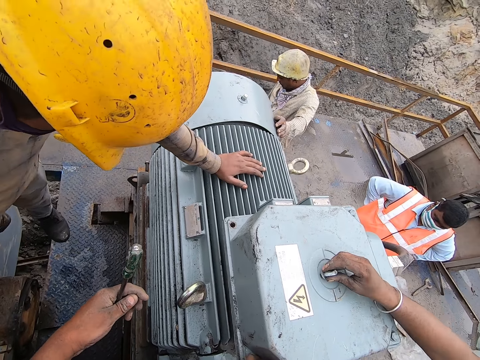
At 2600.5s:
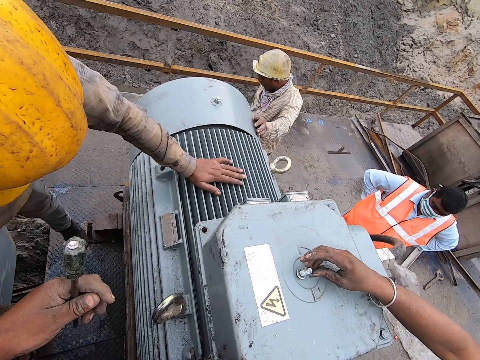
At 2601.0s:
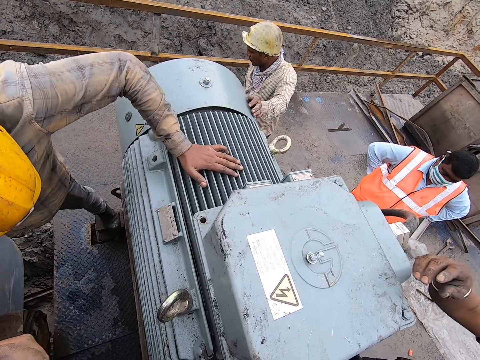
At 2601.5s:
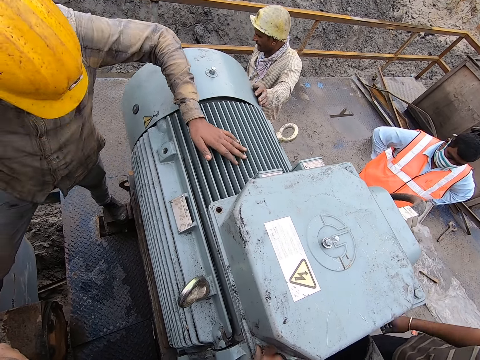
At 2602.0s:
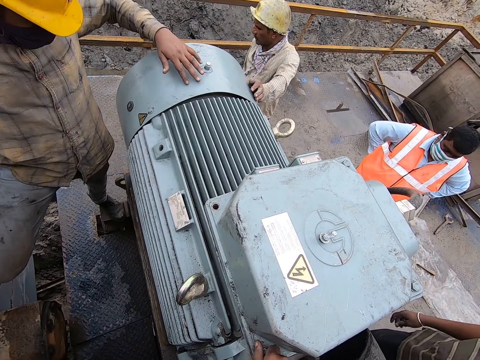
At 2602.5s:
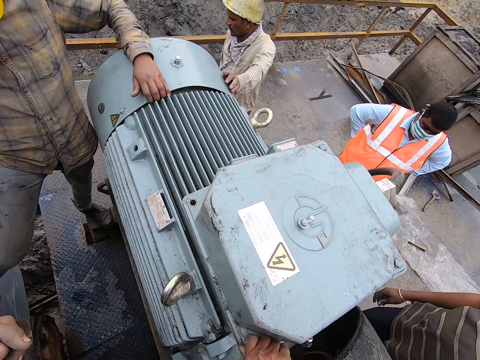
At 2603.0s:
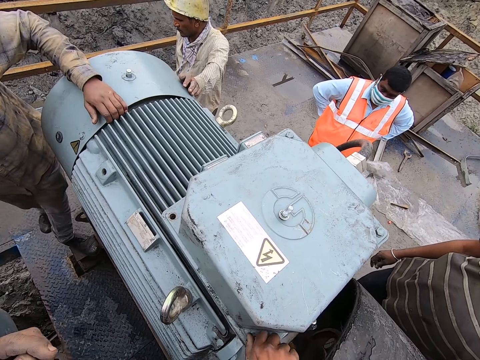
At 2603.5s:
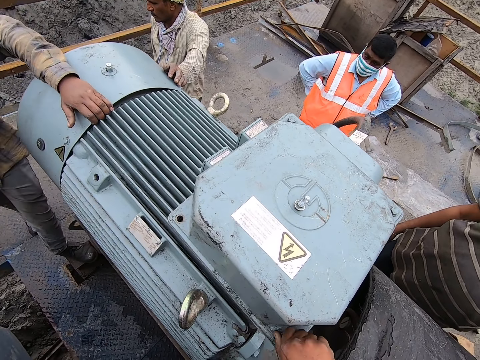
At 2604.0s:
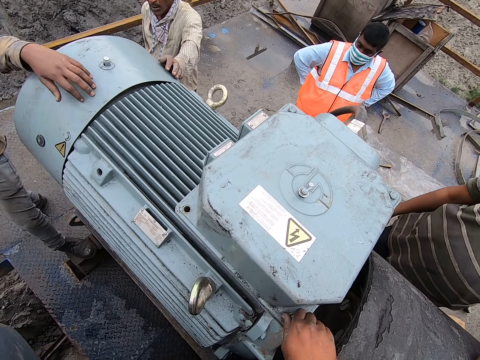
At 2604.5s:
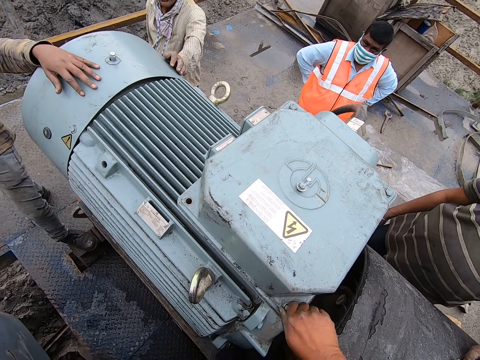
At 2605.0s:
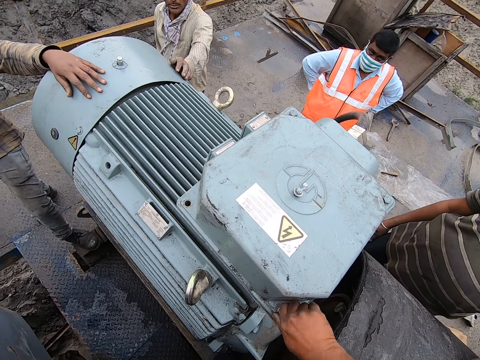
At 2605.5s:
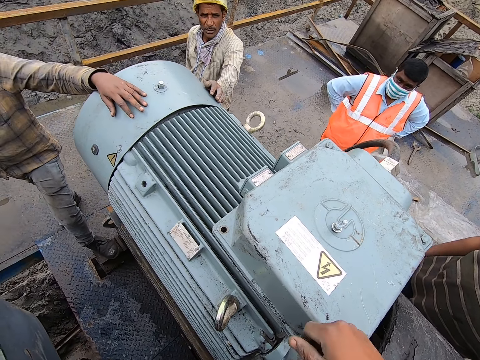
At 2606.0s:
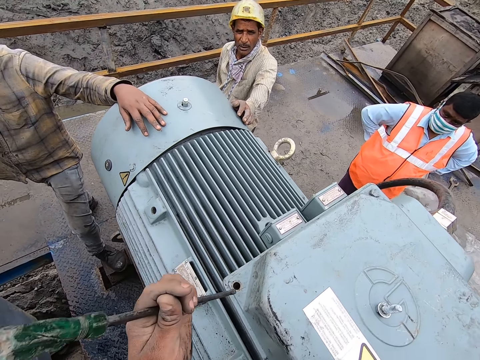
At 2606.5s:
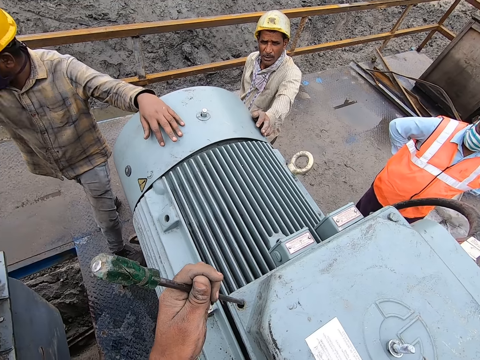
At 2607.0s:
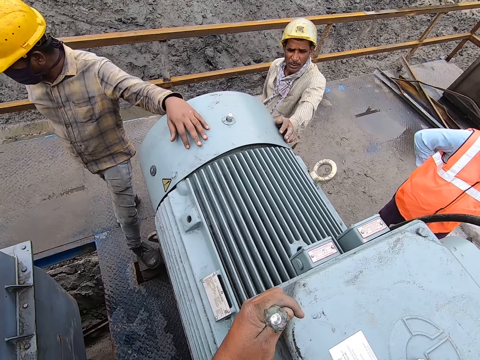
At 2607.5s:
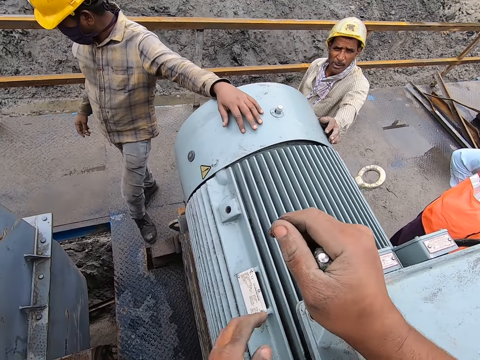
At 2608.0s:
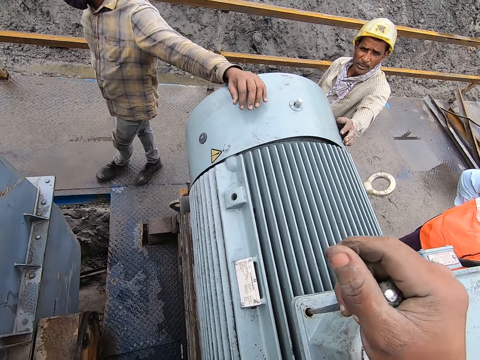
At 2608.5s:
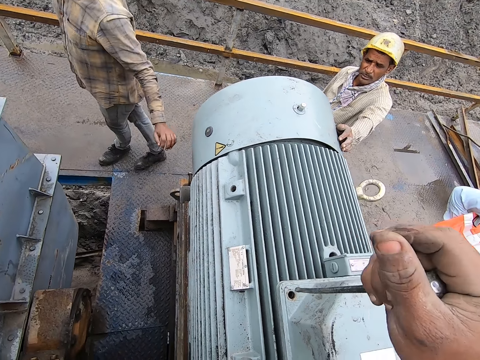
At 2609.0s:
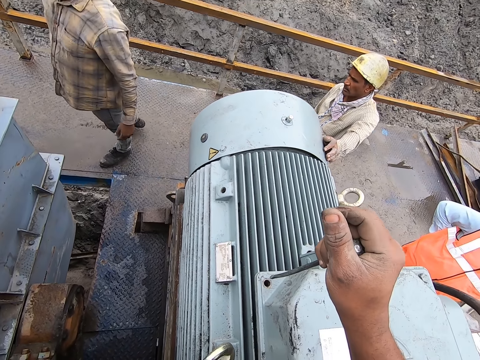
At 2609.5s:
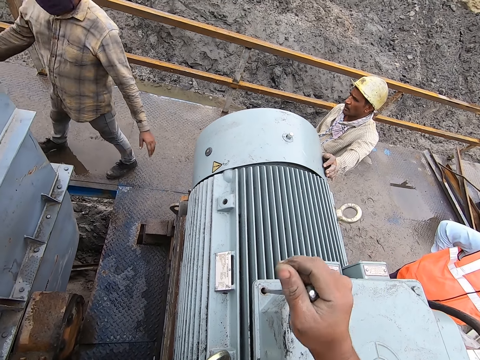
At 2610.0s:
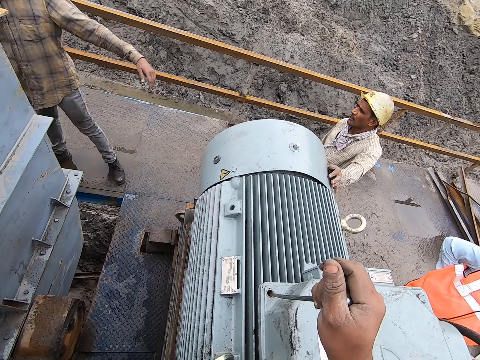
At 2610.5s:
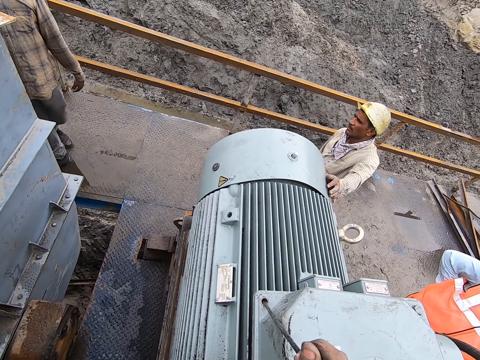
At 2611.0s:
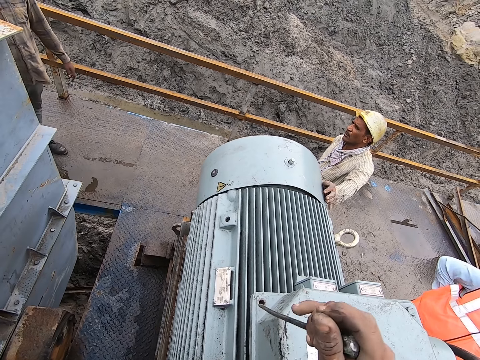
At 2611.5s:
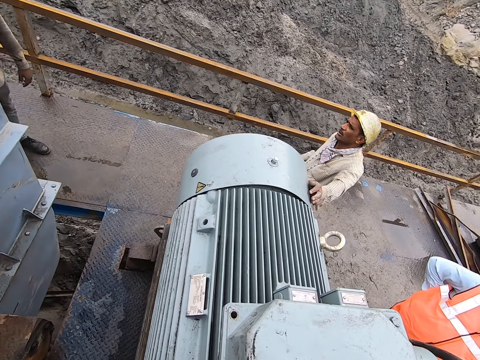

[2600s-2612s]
A man puts a bolt on the machine. The camera wearer tightens a bolt. They insert the screwdriver in the bolt hole.

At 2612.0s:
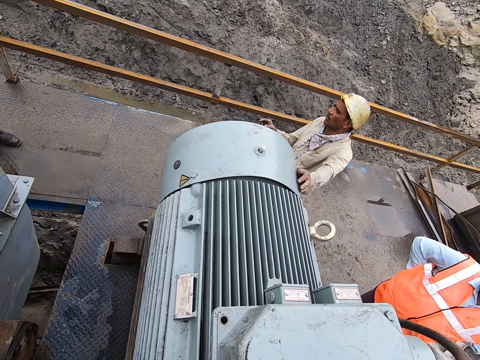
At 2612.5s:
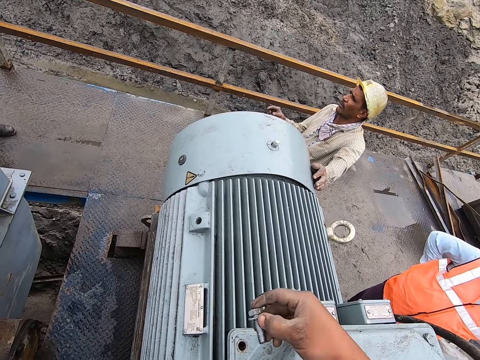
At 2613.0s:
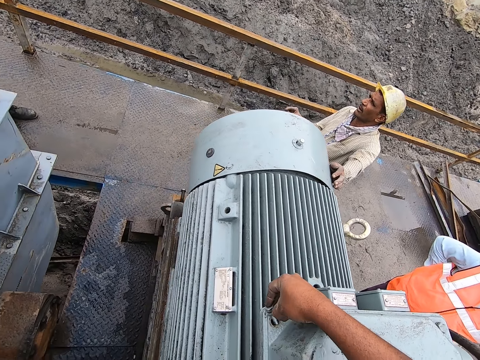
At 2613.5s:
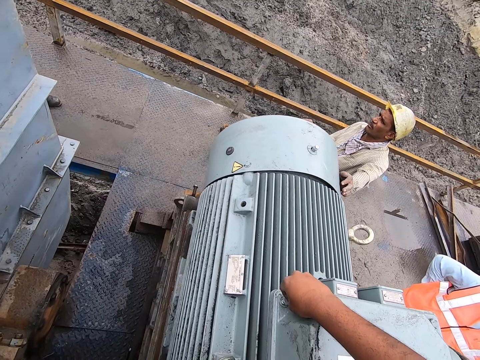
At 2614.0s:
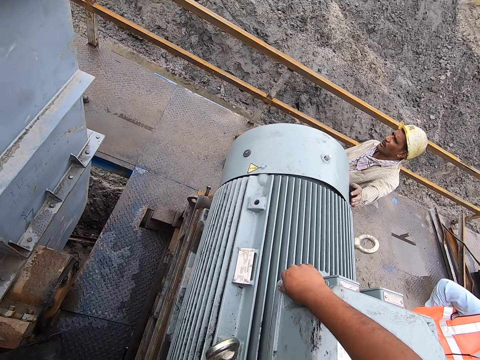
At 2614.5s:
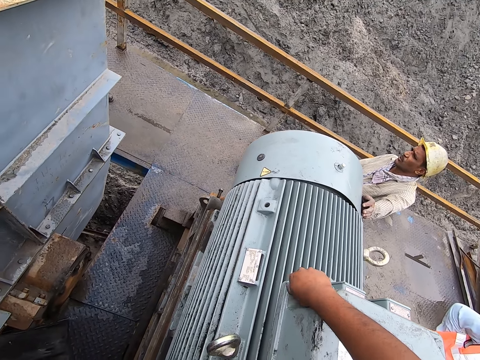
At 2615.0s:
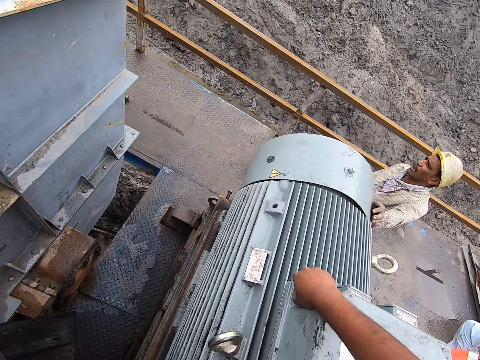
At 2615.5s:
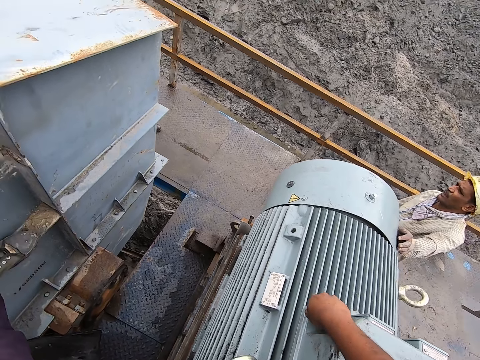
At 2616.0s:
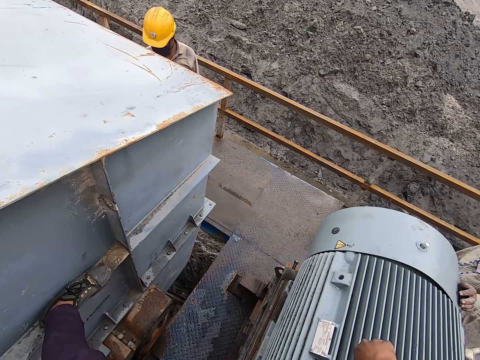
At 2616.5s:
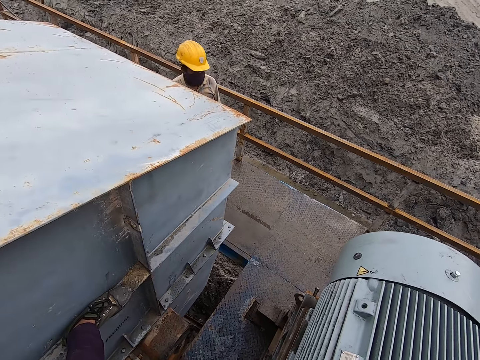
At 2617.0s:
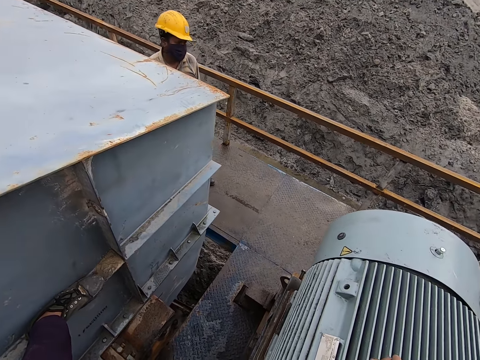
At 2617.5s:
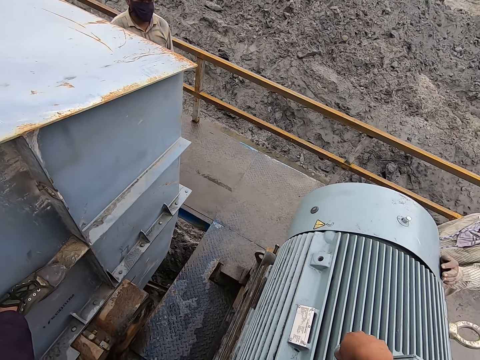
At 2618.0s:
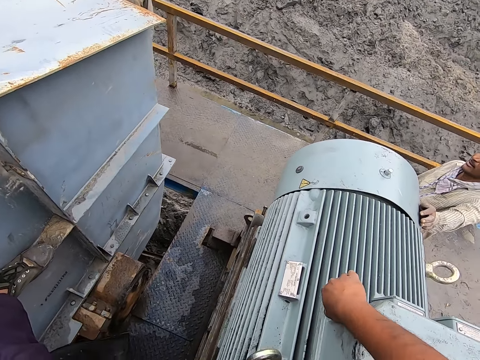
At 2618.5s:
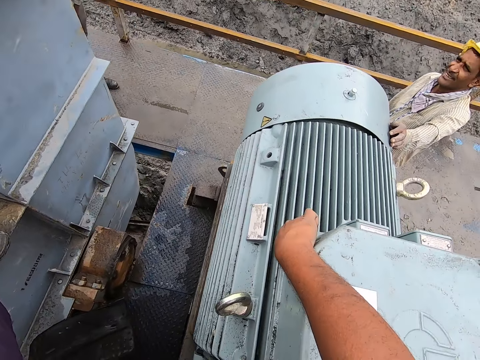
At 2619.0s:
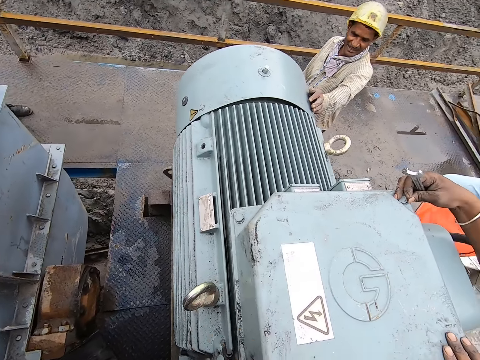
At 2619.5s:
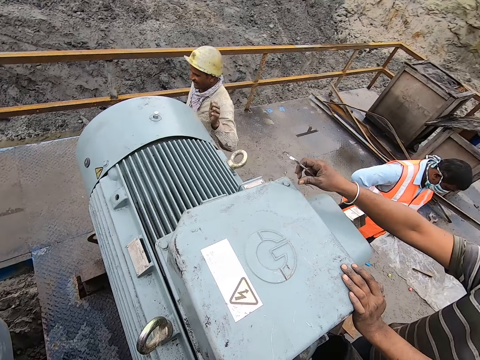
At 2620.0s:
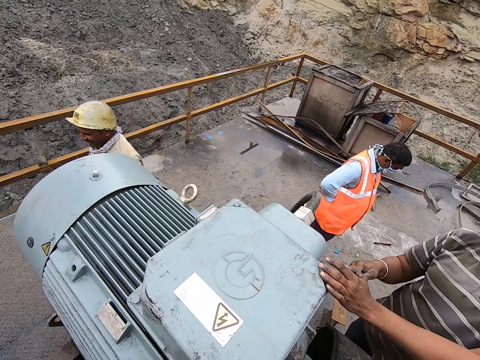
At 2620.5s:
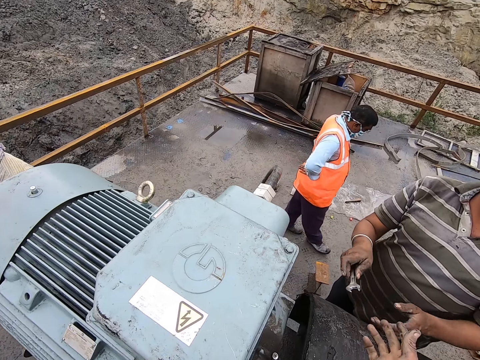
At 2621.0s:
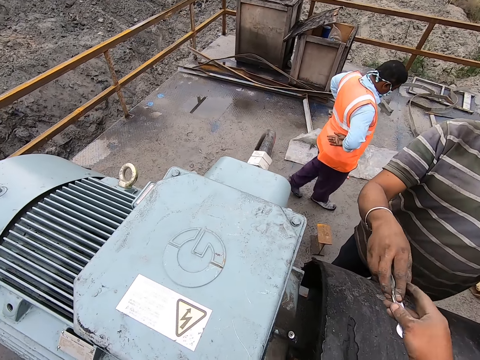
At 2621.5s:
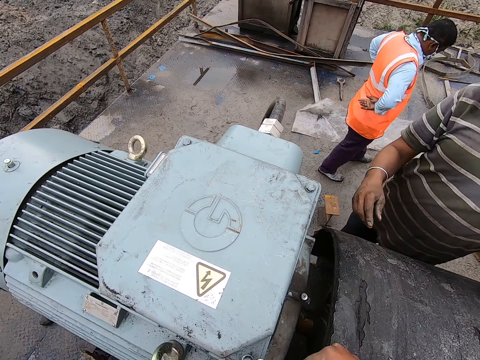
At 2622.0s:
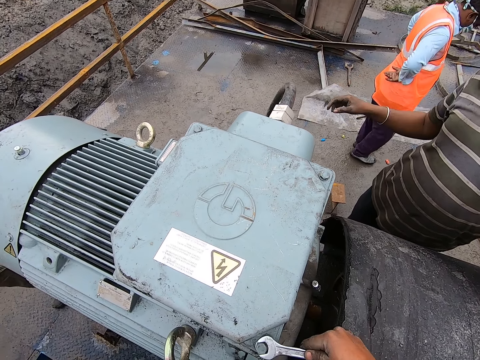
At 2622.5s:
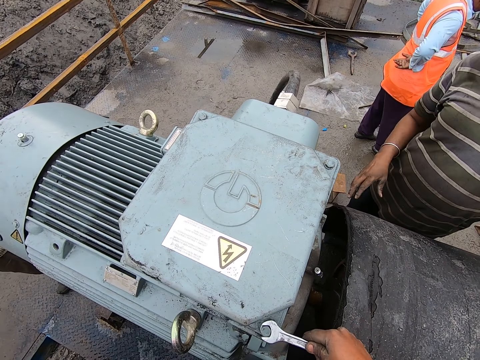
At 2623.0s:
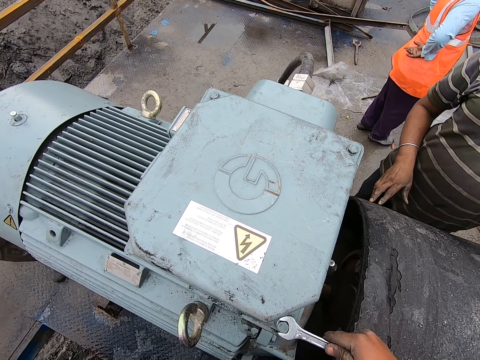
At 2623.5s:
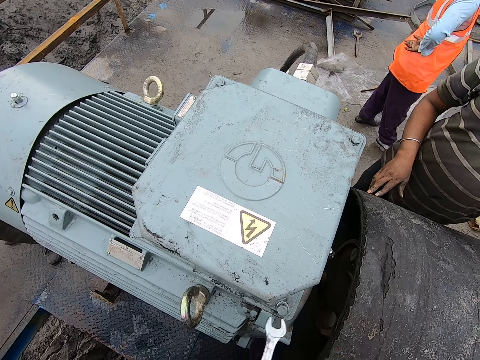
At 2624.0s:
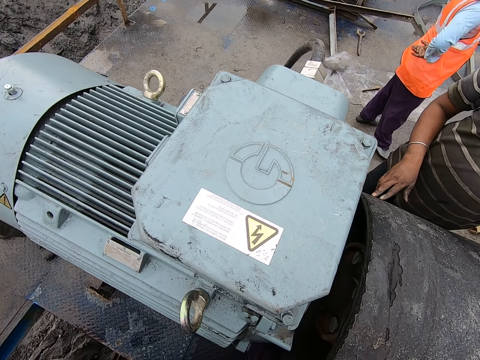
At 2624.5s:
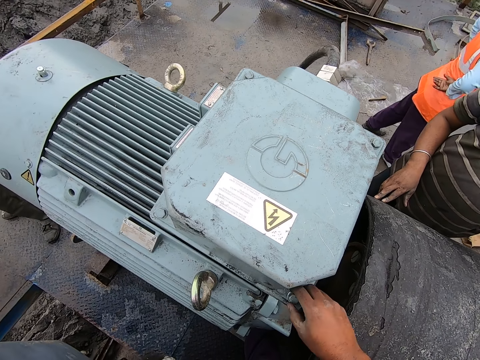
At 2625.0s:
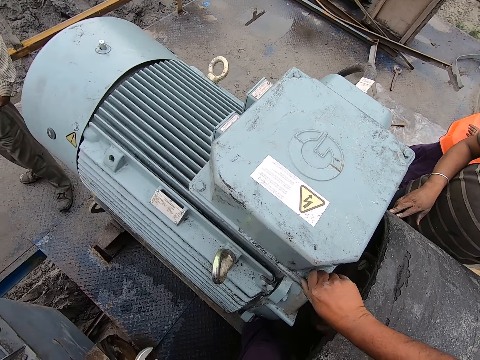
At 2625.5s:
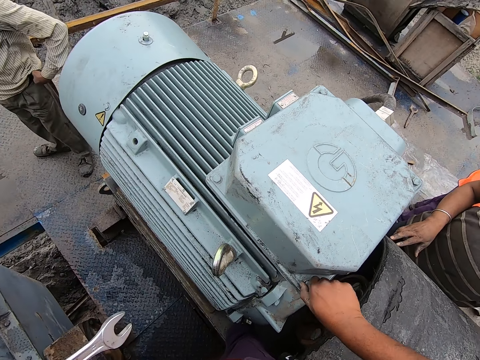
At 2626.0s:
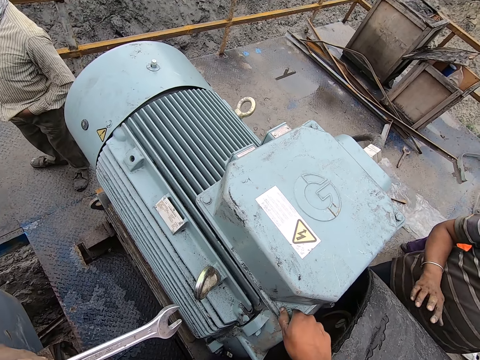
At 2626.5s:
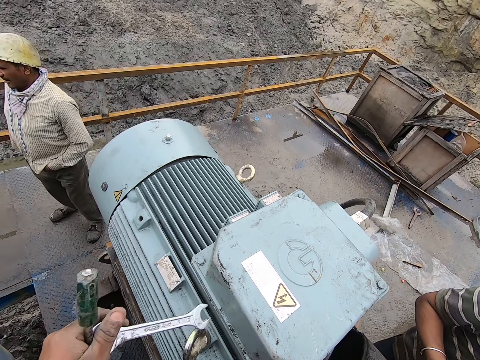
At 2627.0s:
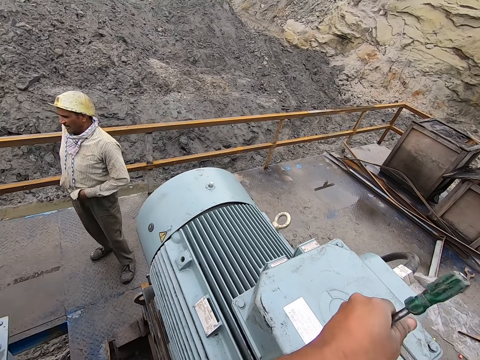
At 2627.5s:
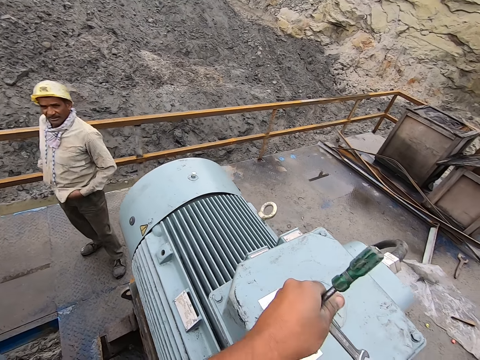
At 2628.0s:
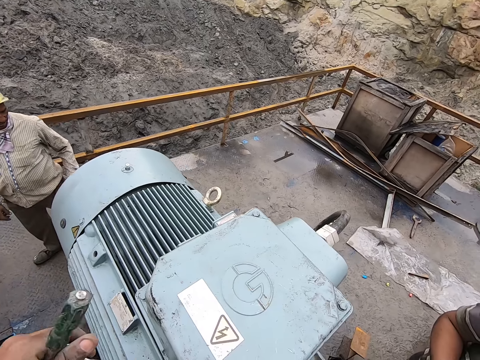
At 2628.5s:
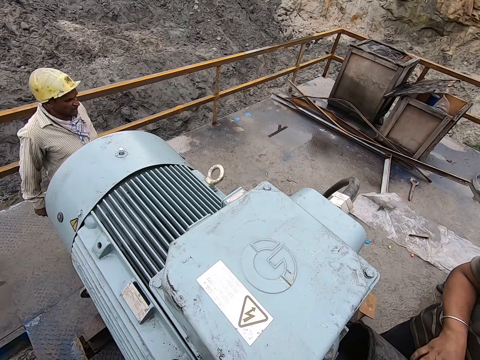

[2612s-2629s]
The camera wearer tightens the bolt with the right hand. They insert the bolt. They look around. A man gives the camera wearer a wrench. The camera wearer tightens the steel bolt with the wrench. They tighten the bolt with the right hand. They talk.
